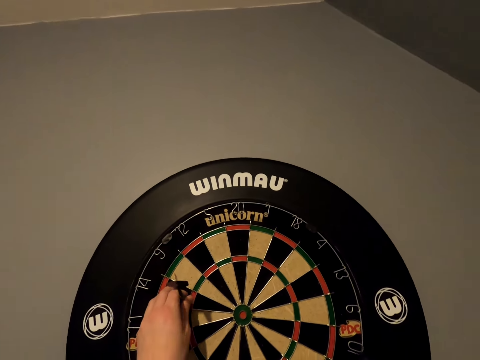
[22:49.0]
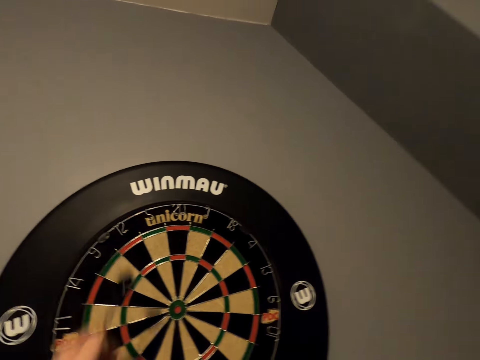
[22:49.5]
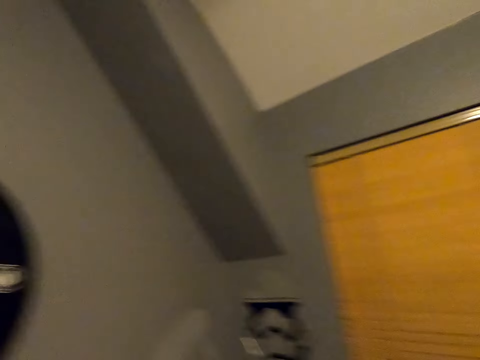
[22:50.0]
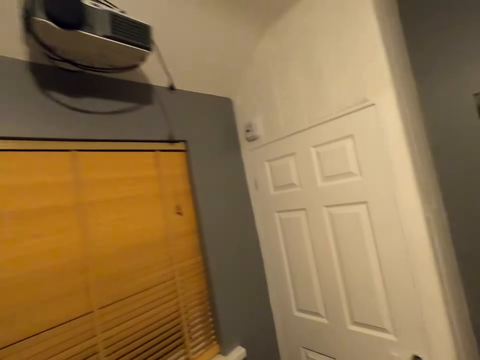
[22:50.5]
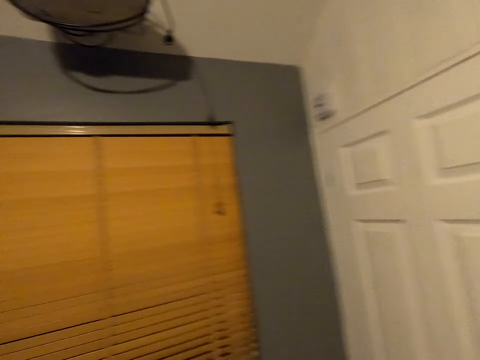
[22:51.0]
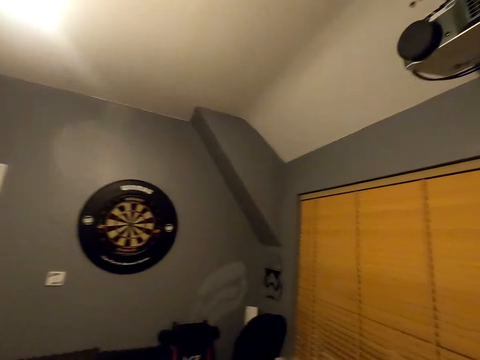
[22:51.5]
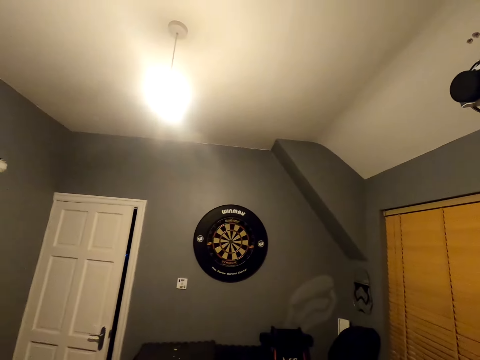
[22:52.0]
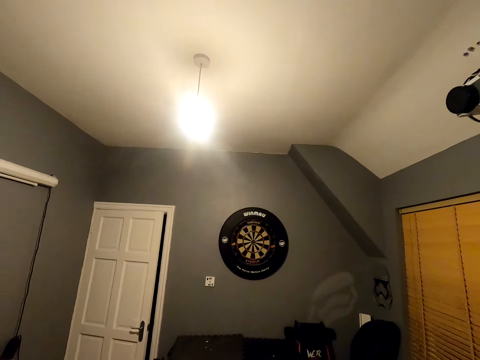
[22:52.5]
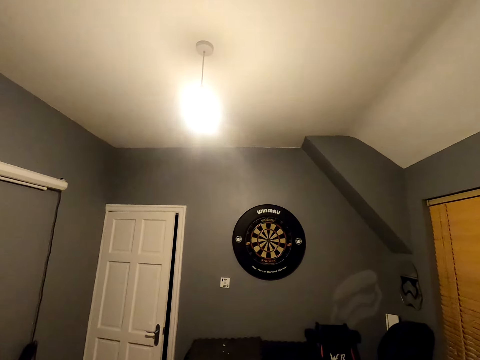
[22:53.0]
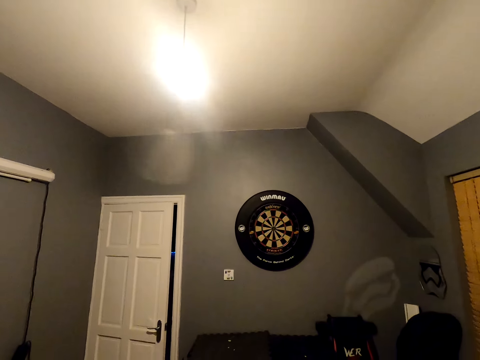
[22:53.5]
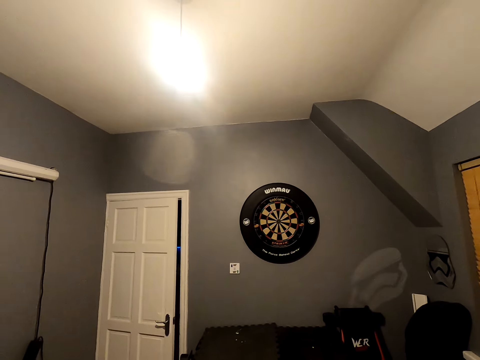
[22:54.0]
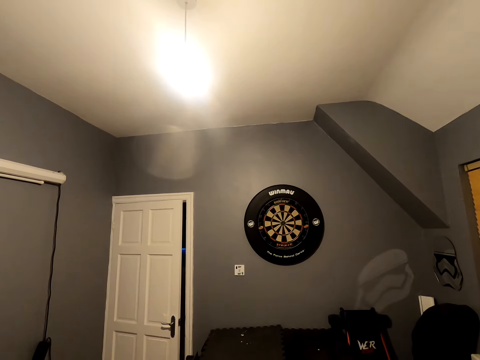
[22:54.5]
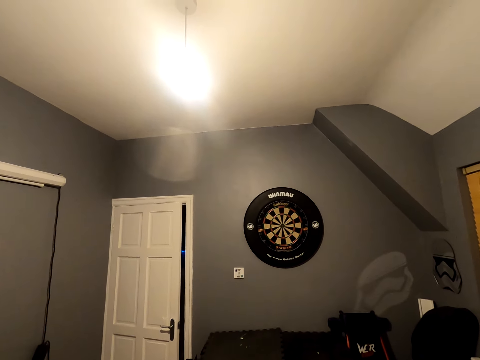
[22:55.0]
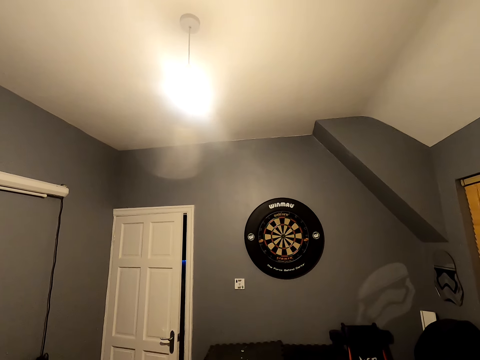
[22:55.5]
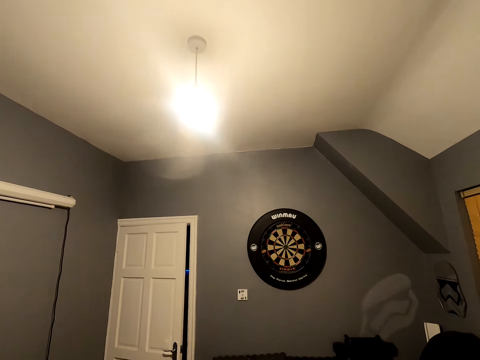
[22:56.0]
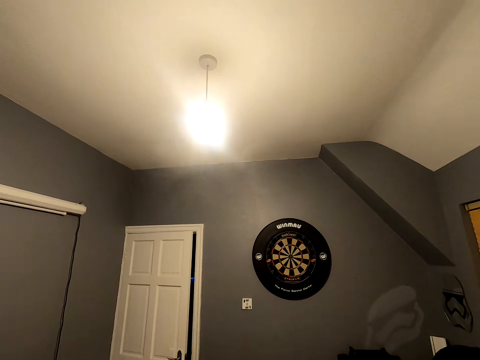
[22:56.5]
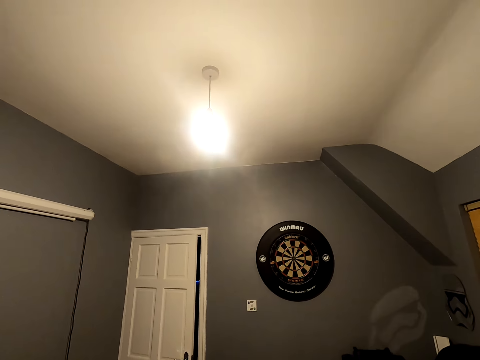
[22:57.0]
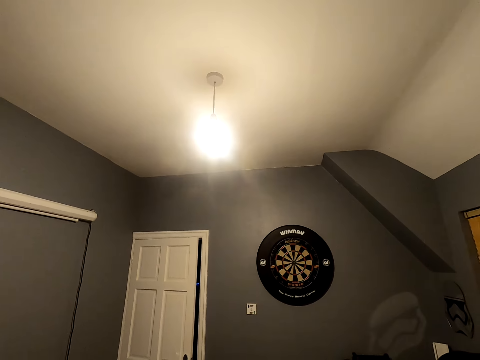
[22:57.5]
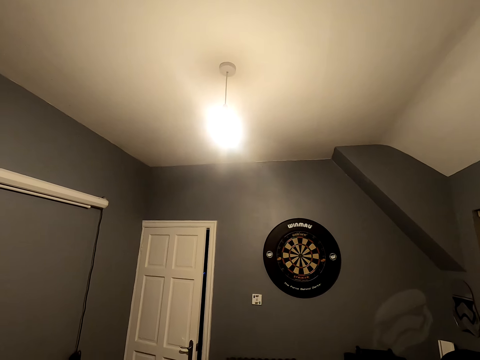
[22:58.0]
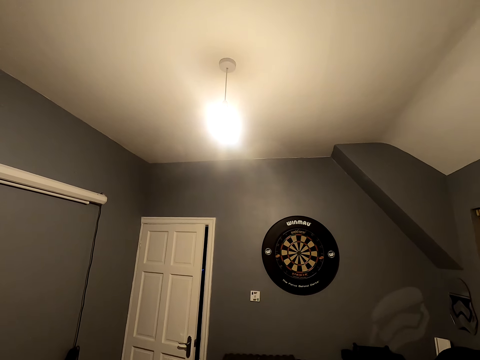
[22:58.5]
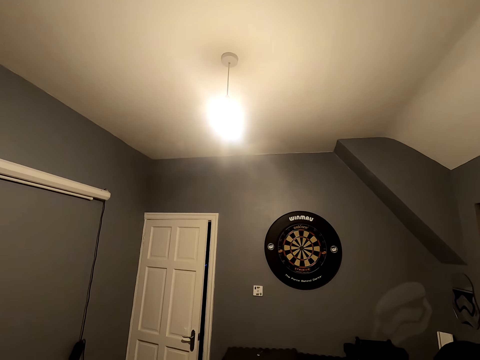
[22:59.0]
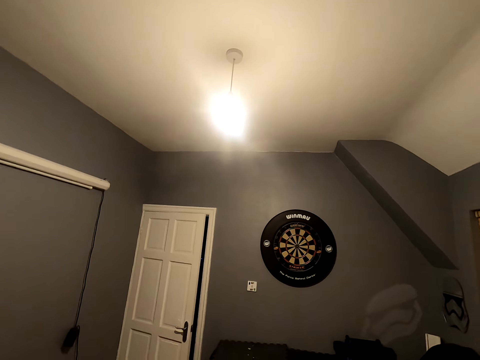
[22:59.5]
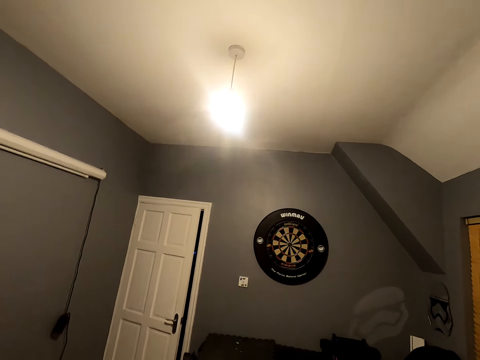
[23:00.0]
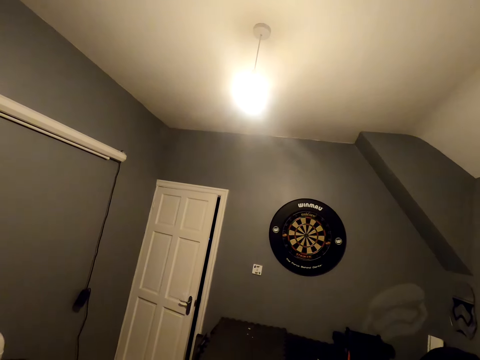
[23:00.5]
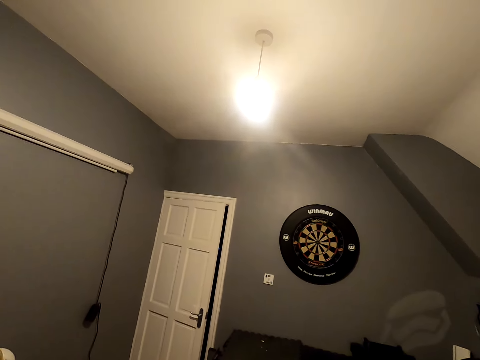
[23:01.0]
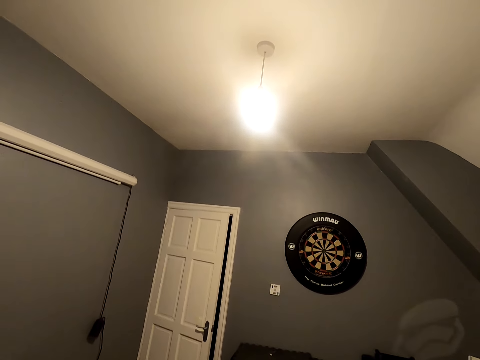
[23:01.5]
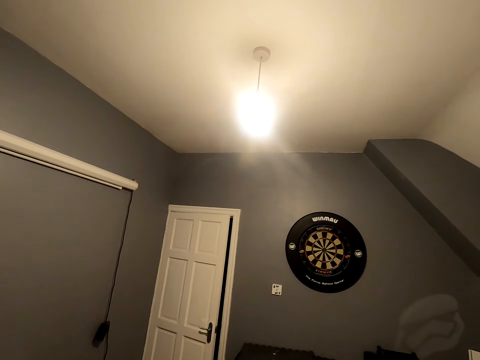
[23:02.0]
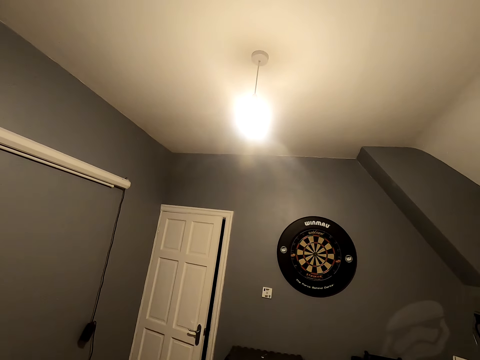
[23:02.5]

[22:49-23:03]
The camera wearer picks up the soft tip darts from the dartboard. He walks back to his position in the room and turns around. He looks at the dartboard. He looks at the dartboard again.

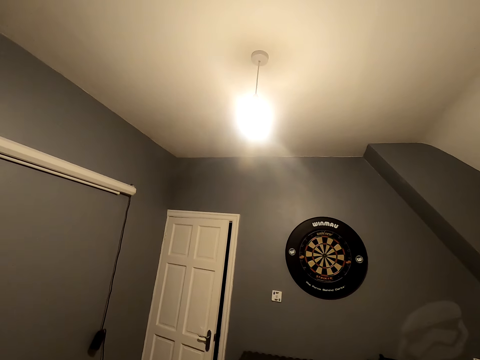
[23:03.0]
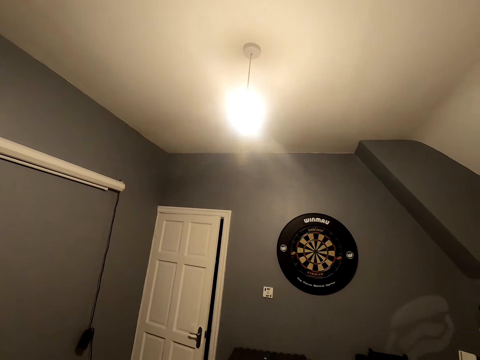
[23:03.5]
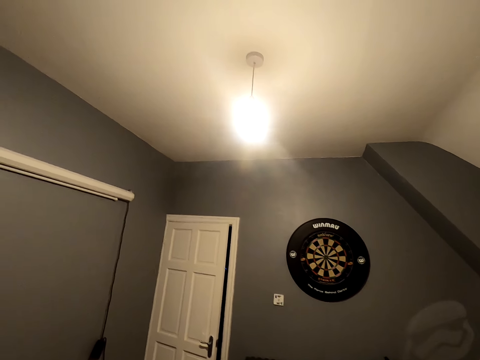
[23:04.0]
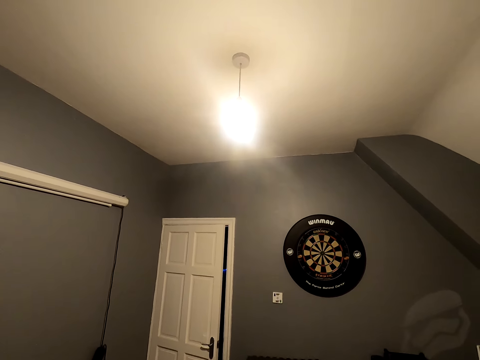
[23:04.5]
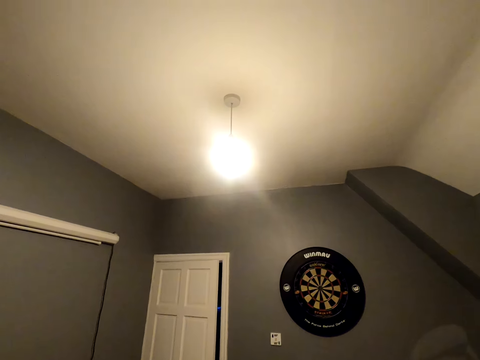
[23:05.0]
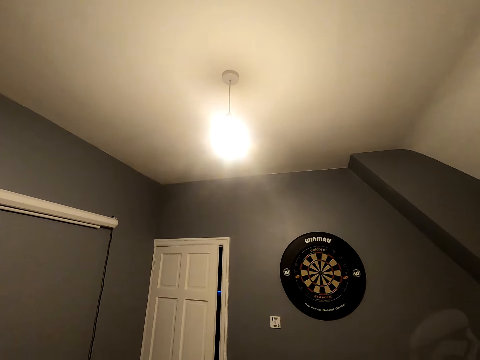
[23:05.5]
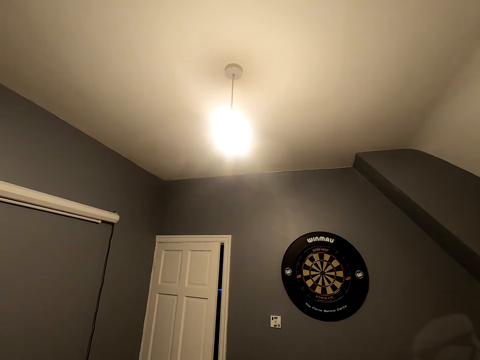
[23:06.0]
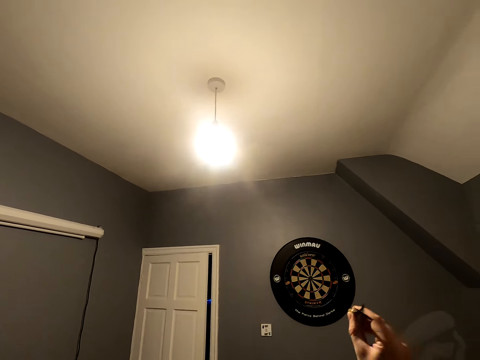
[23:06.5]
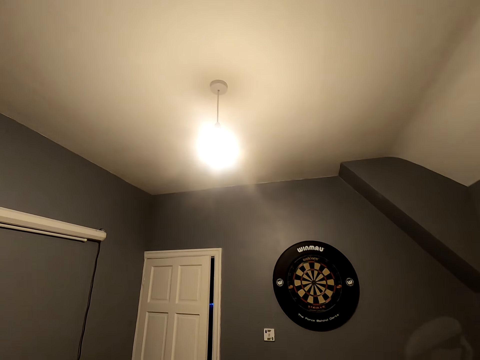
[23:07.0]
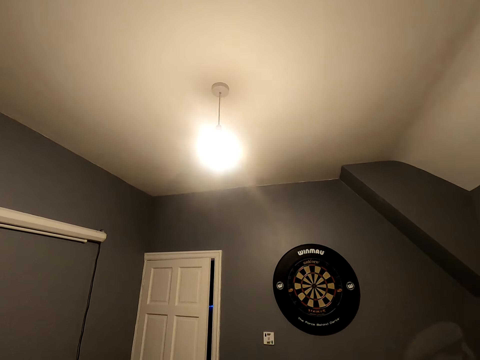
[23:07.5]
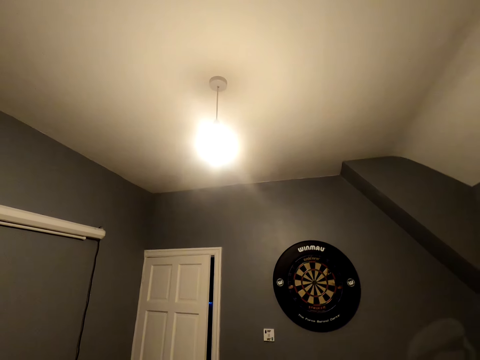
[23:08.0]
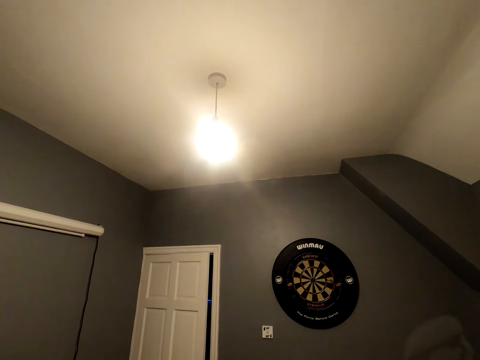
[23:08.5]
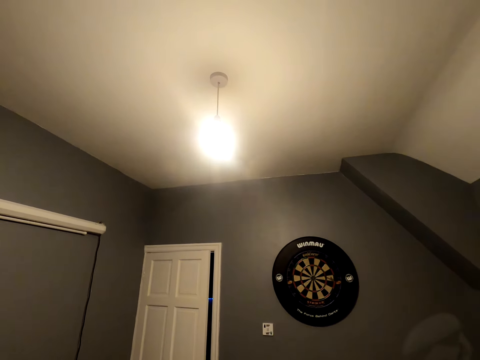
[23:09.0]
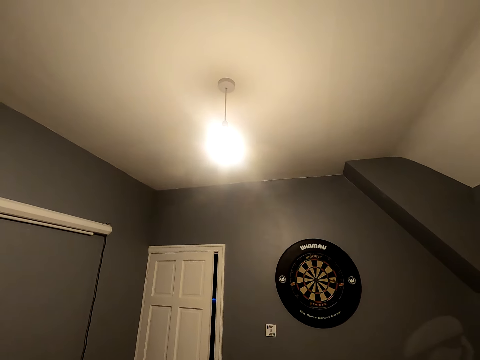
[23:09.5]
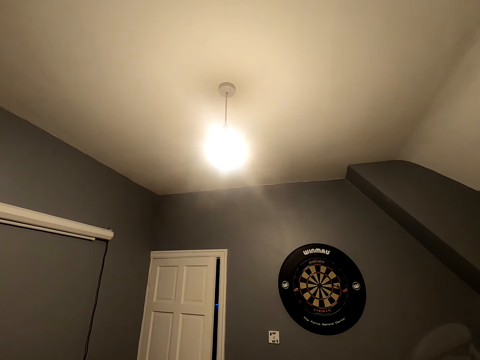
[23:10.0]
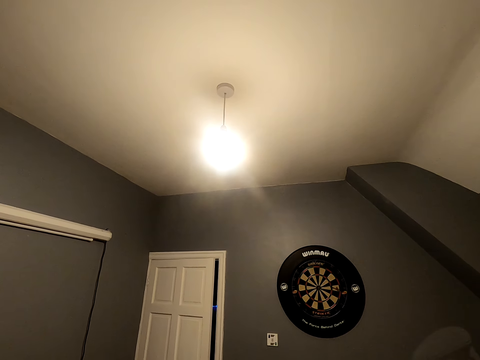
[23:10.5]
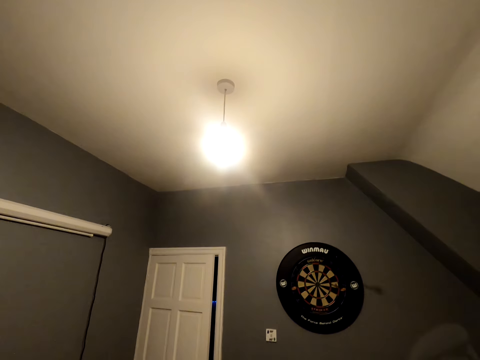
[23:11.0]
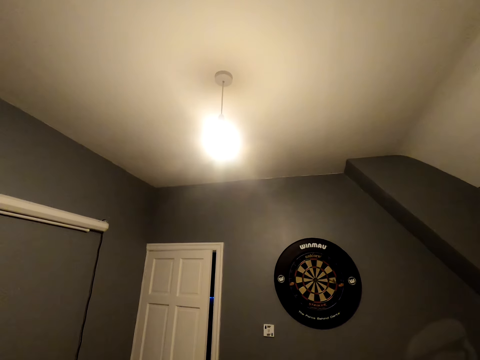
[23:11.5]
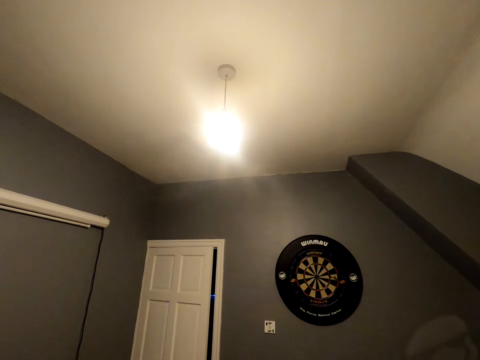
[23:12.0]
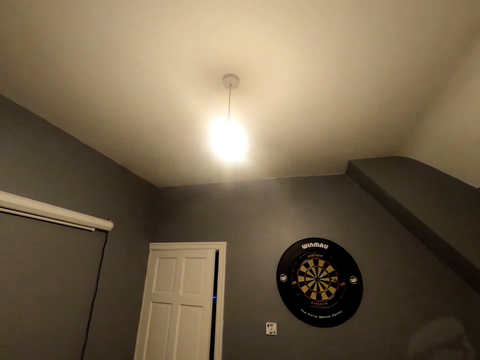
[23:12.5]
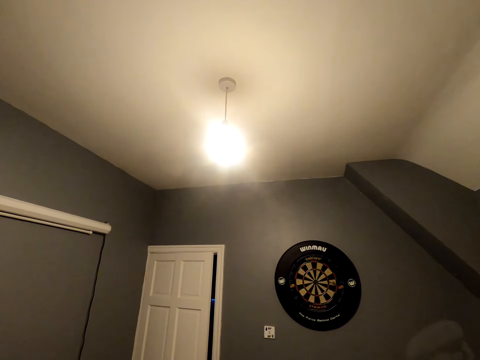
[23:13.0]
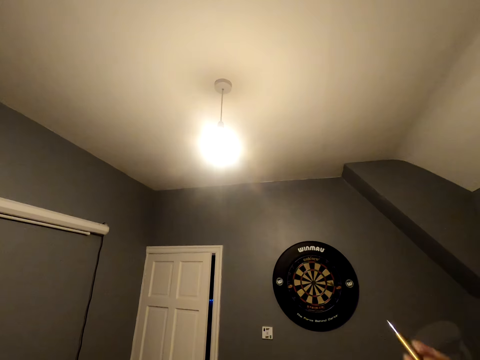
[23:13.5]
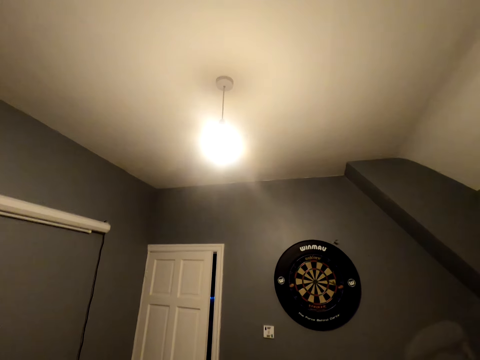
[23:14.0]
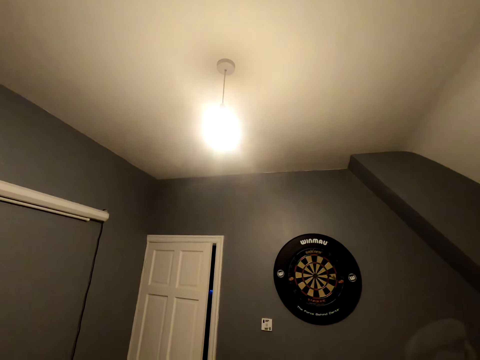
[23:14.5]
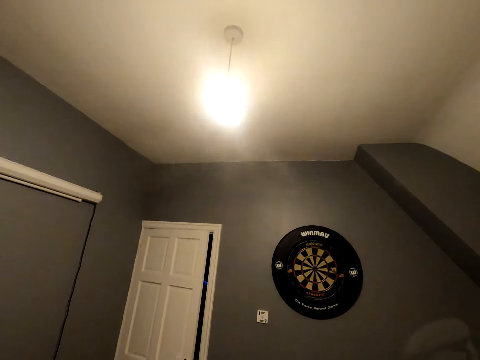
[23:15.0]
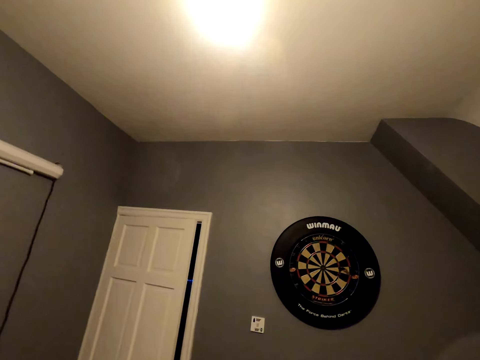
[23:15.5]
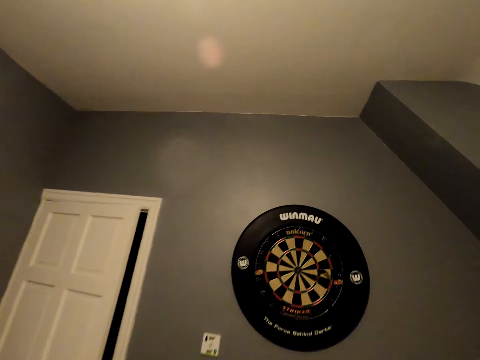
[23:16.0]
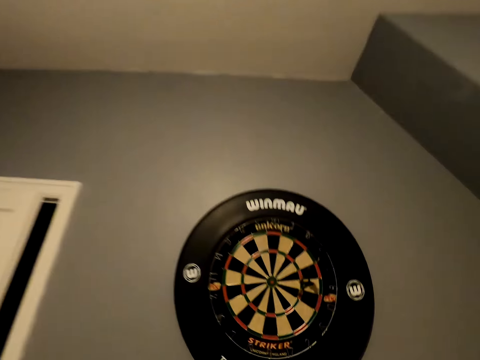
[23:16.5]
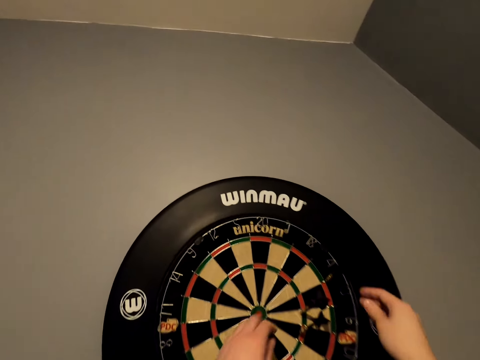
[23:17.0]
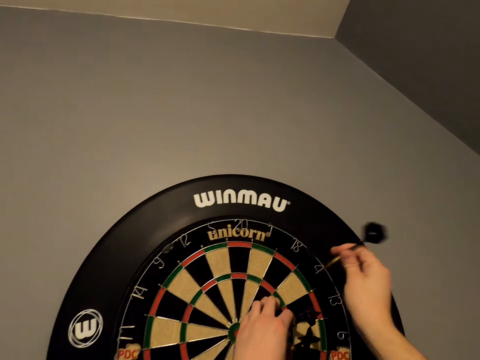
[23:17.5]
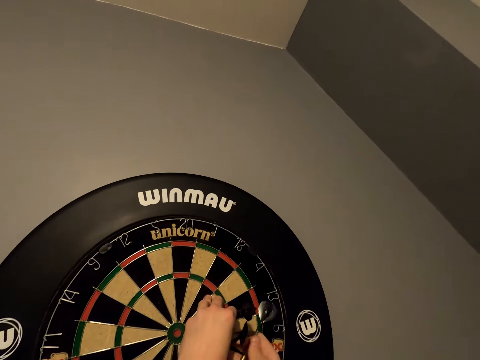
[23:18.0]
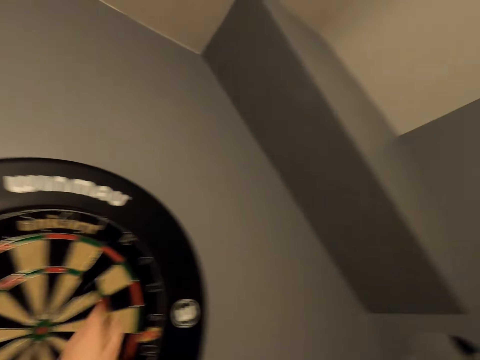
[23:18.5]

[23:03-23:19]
The camera wearer looks at the dart. They position the dart. They throw the soft tip dart on the dartboard. They position the dart and throw the dart. They position the dart and throw the dart. They walk close to the dartboard. They pick up the soft tip dart from the dartboard.
